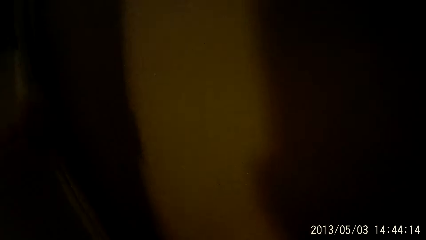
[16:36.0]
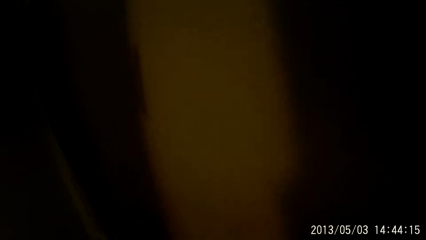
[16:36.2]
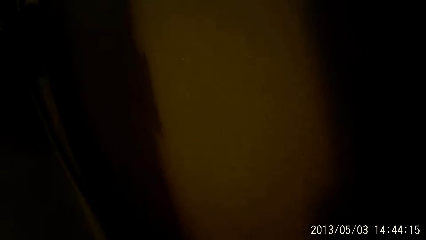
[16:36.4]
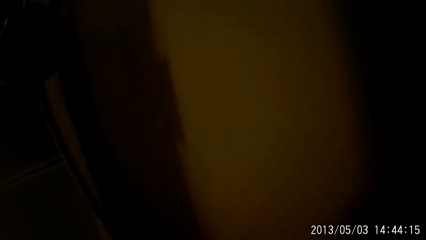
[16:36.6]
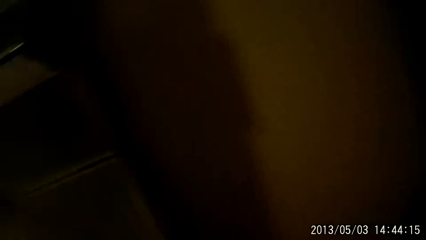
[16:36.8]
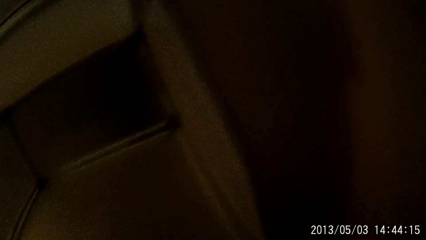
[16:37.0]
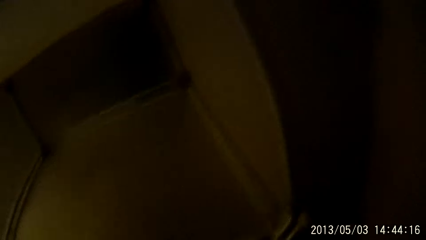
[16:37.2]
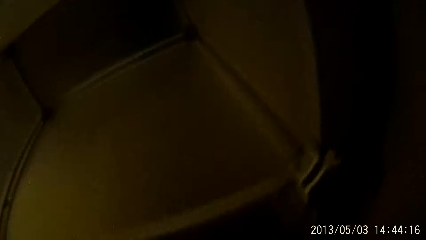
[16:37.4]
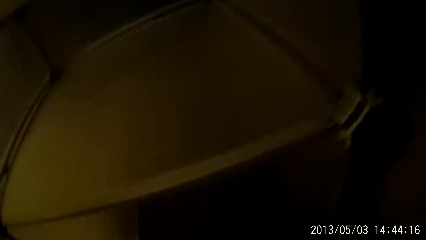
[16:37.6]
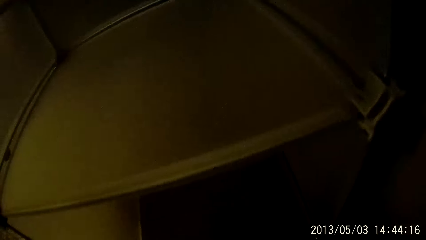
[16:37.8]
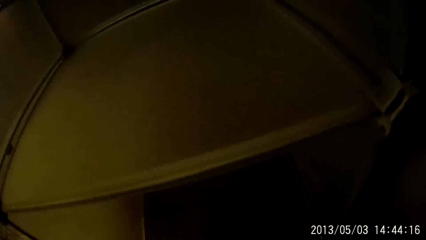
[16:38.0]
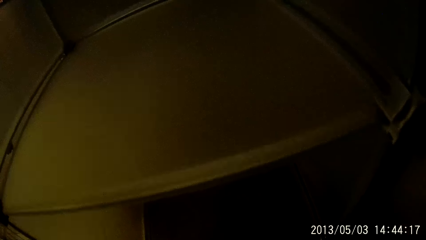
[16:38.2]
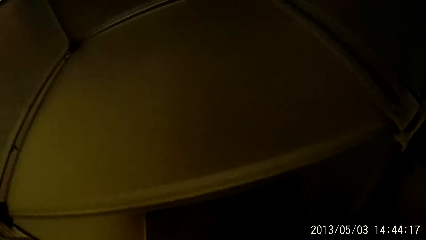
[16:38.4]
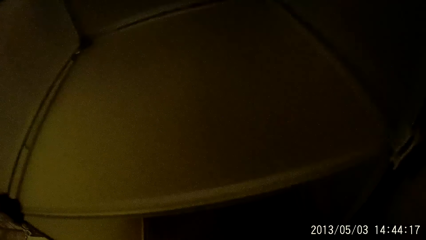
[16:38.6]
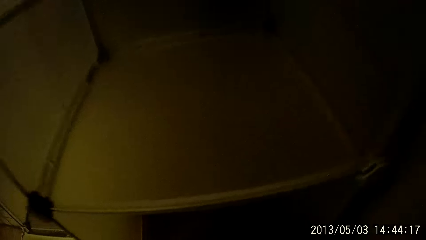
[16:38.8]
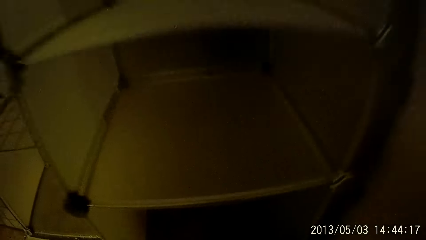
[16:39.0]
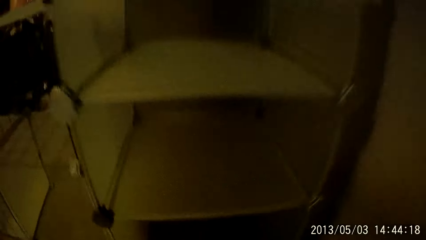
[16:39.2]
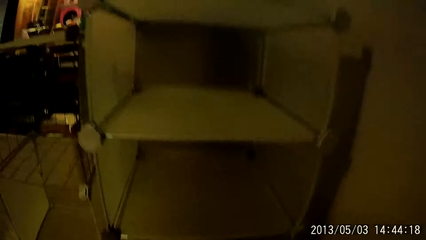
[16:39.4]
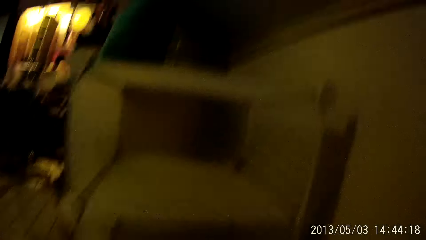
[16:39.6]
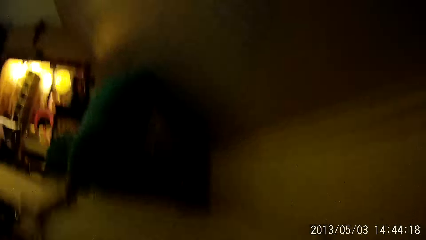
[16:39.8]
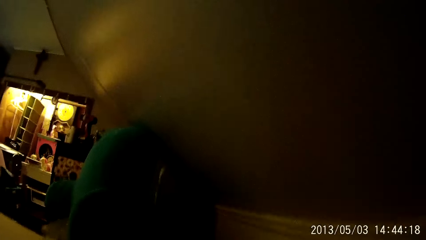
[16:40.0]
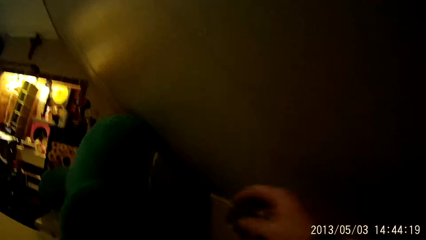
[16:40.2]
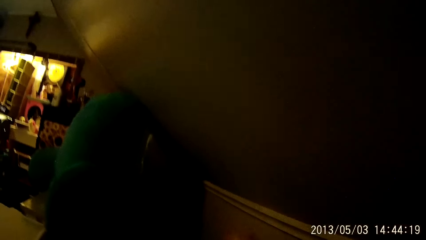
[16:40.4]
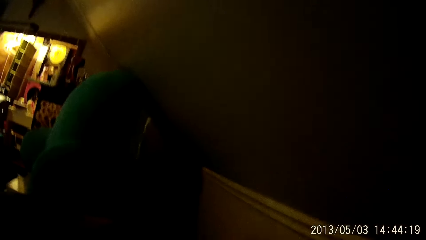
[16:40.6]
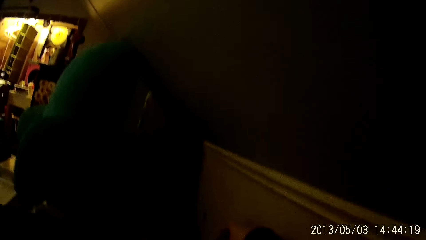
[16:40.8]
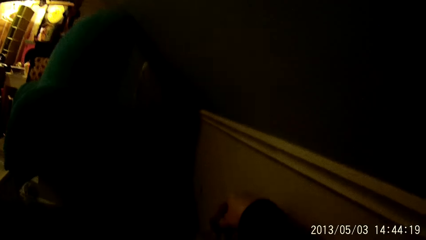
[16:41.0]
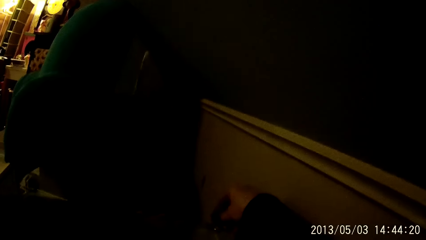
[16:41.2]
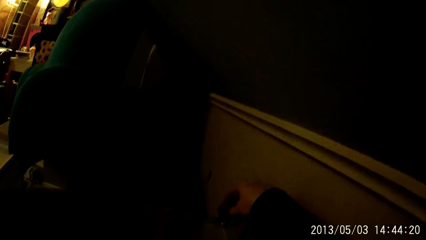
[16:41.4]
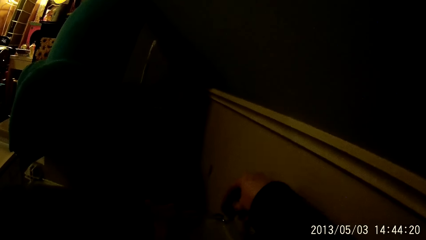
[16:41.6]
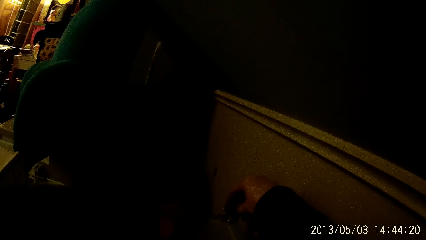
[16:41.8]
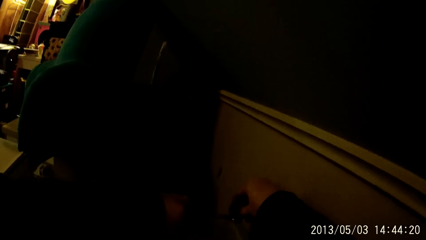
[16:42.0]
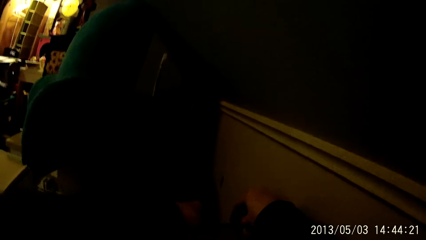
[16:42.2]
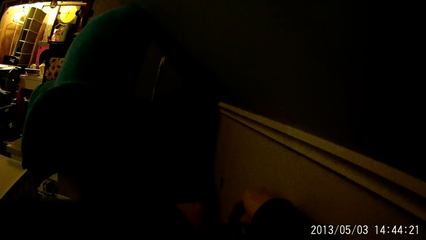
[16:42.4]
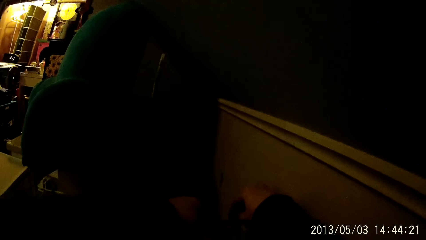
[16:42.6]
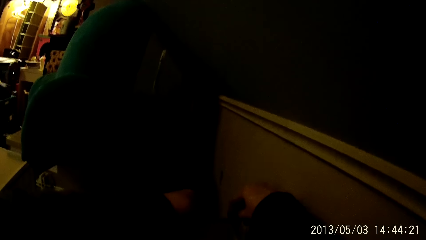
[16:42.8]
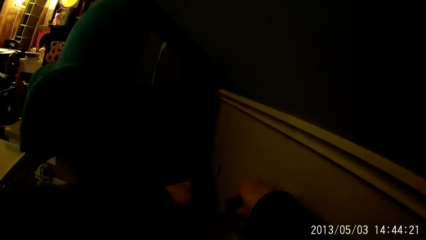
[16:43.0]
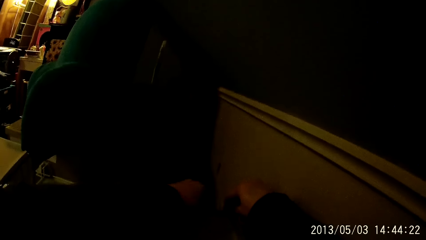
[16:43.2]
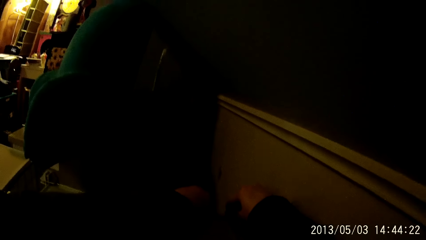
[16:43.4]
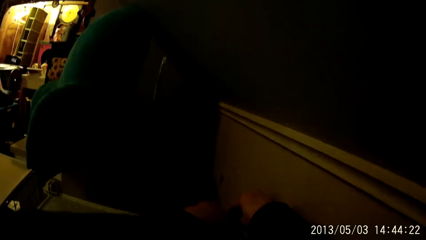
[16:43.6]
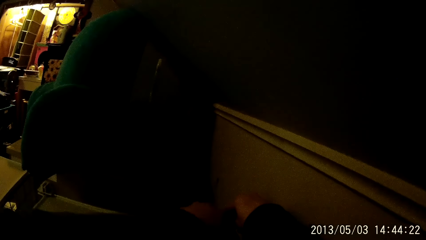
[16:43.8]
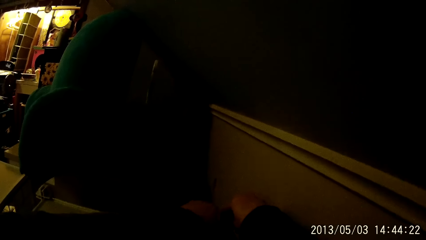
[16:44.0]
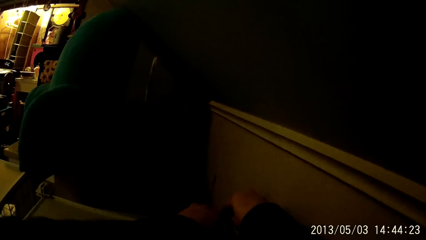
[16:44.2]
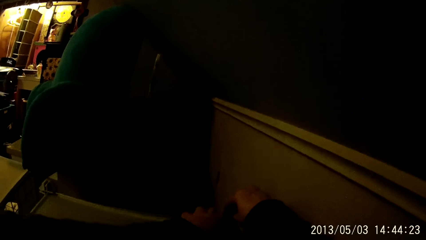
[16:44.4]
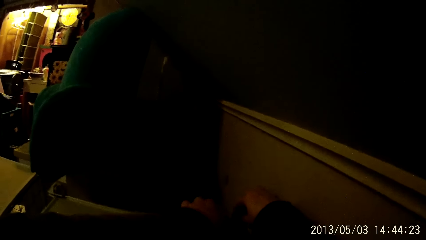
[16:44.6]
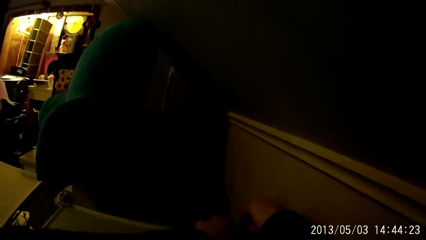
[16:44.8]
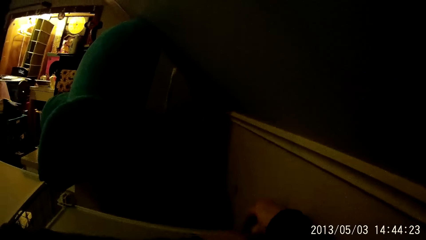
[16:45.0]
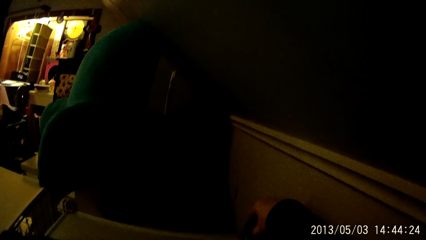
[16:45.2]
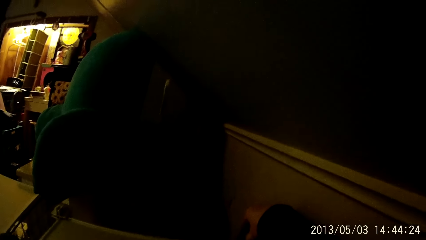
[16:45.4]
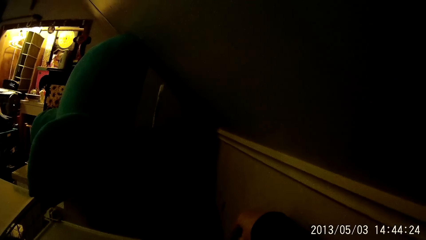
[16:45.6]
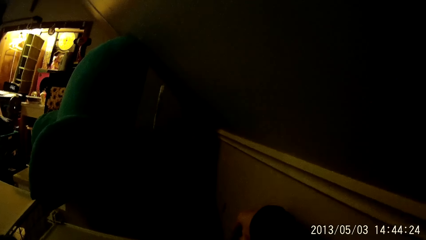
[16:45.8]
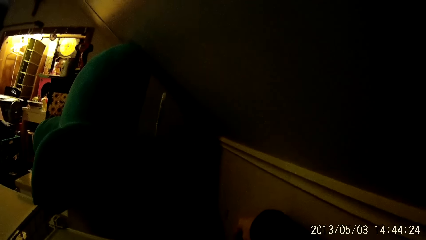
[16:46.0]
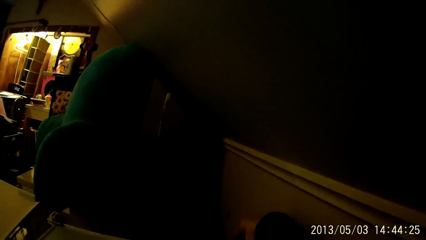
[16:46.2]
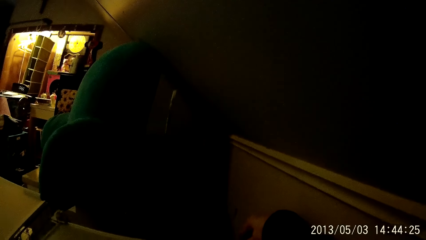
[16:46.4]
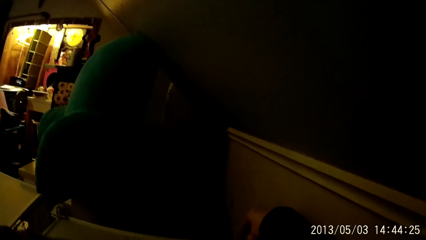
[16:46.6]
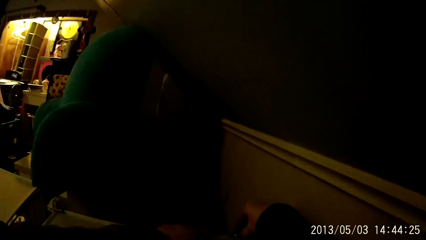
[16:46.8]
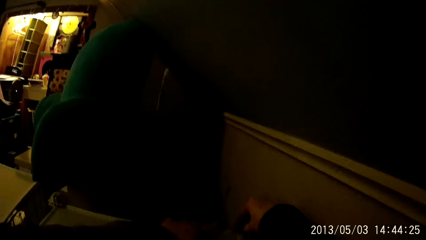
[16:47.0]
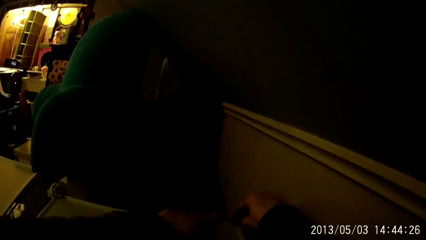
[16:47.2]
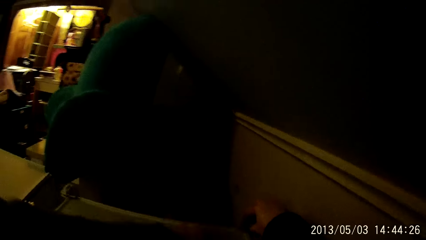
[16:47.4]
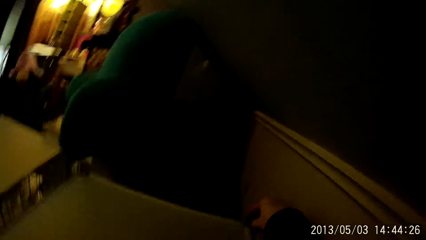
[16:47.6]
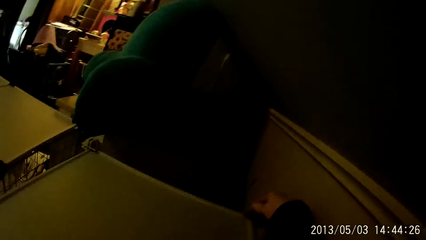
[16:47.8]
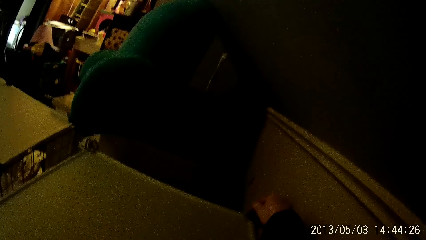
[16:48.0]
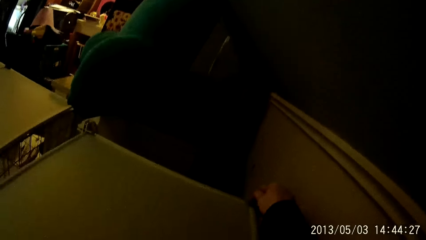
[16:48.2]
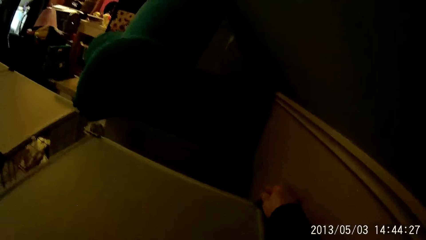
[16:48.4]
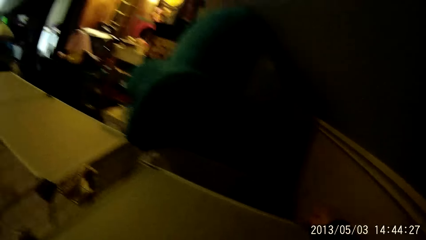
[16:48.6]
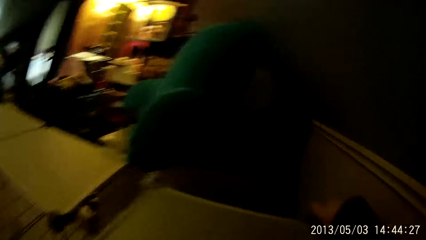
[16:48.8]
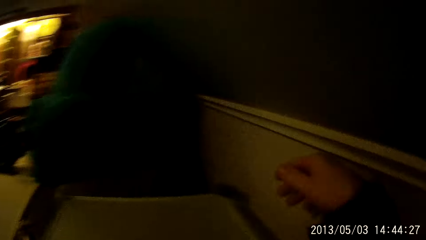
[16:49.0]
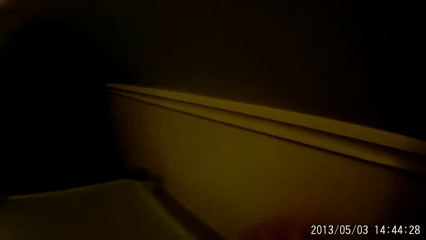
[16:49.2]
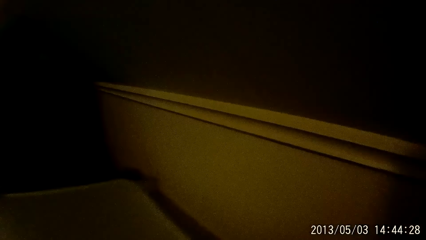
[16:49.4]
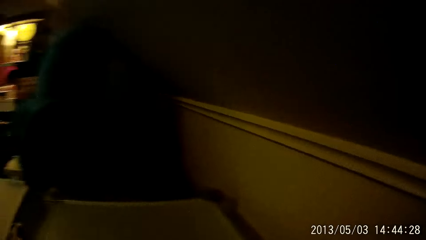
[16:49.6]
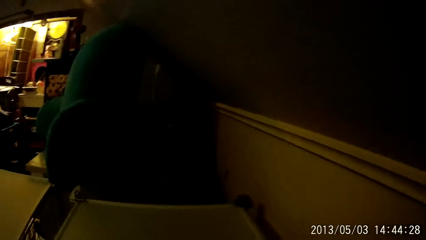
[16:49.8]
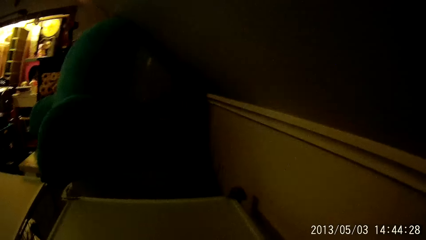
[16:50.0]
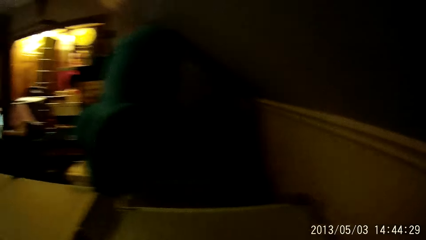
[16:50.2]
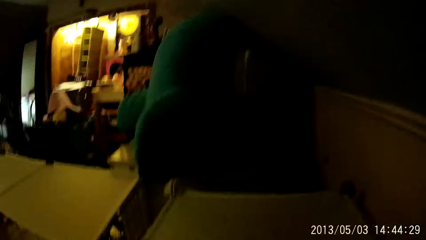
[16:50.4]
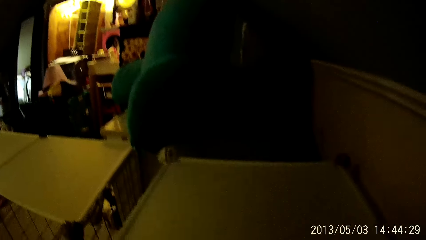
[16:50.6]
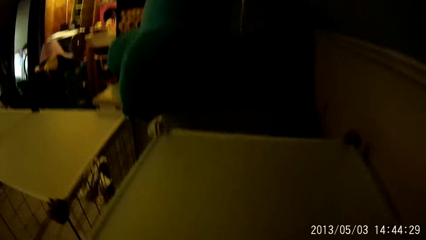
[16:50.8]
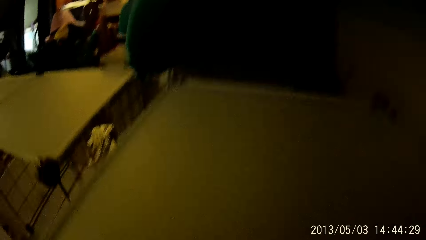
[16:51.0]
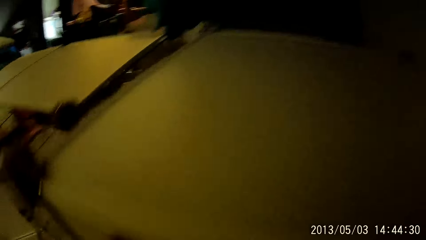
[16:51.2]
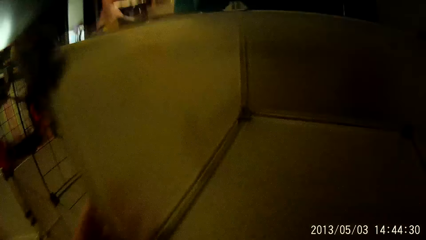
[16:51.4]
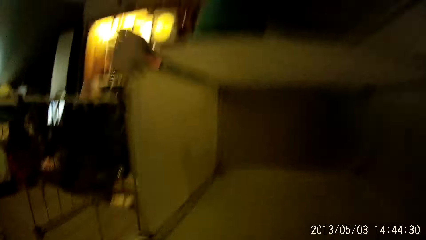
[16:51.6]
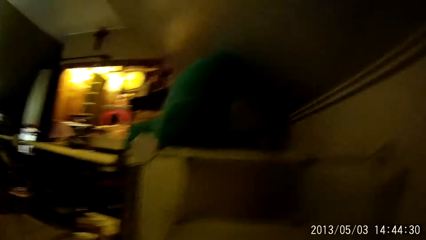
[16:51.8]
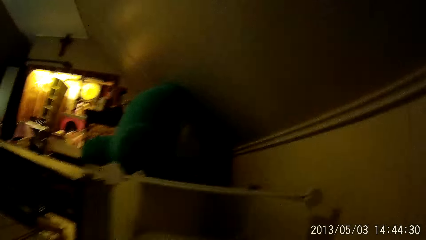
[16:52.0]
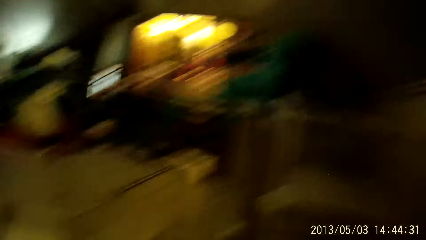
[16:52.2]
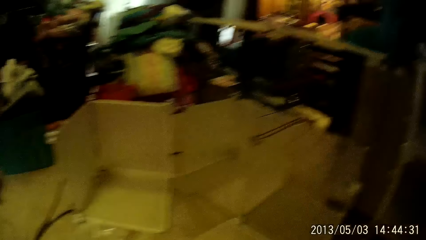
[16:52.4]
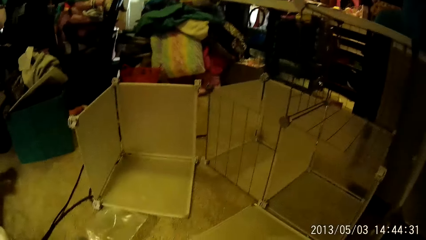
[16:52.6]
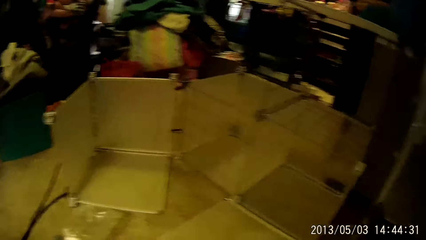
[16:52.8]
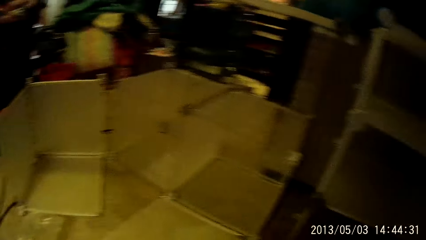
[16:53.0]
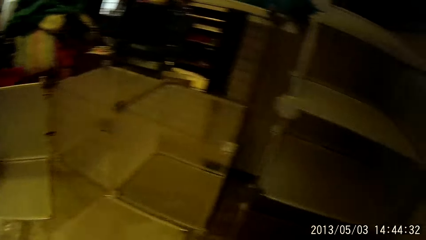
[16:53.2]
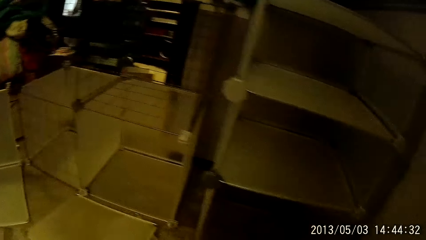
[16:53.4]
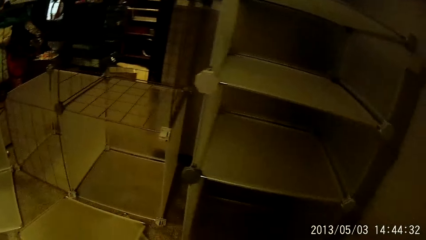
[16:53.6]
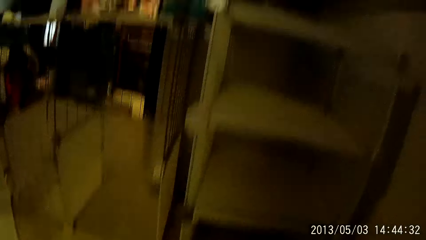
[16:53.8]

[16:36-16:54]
The camera wearer picks up a wardrobe hook from the floor with his right hand. He fixes the wardrobe hook on the wardrobe with both hands. He adjusts something on the box.
